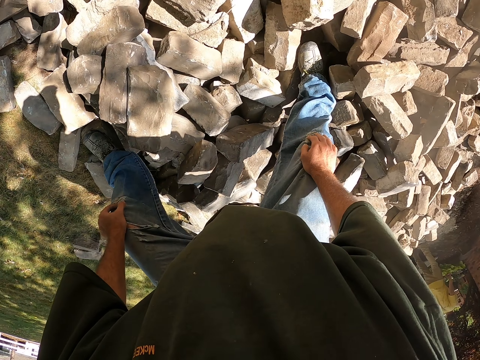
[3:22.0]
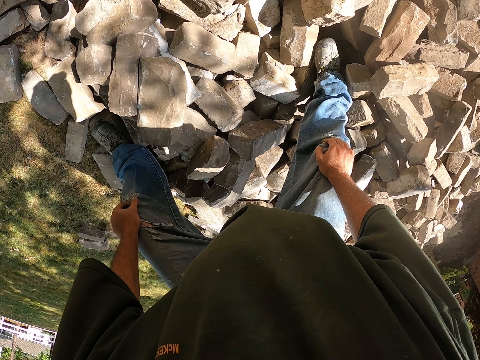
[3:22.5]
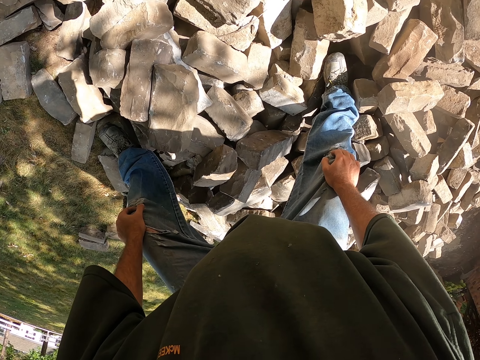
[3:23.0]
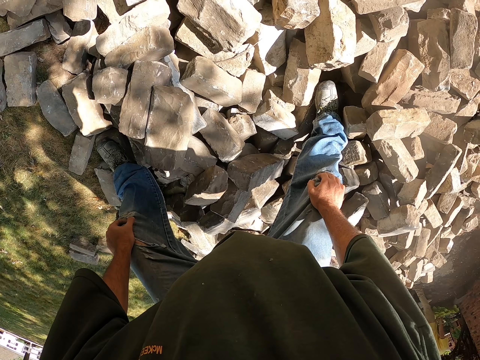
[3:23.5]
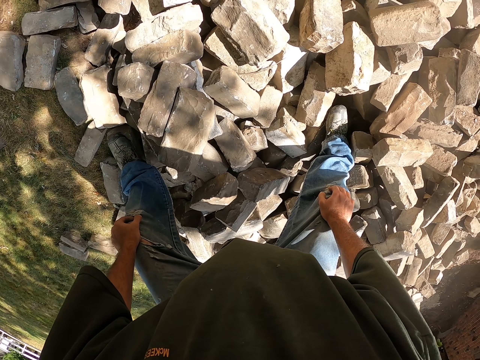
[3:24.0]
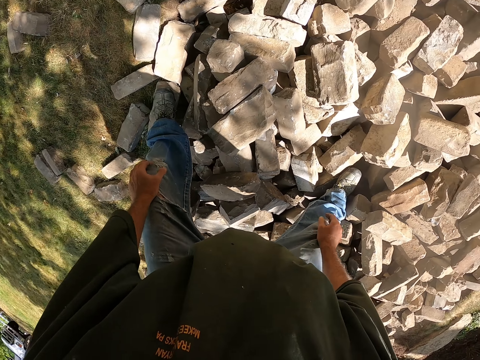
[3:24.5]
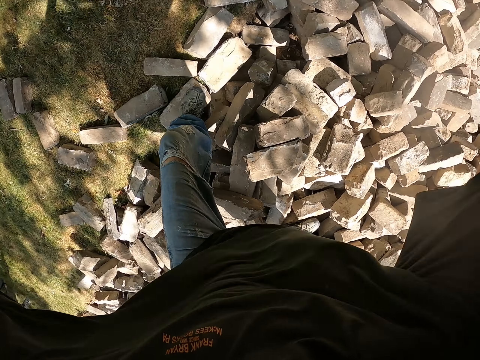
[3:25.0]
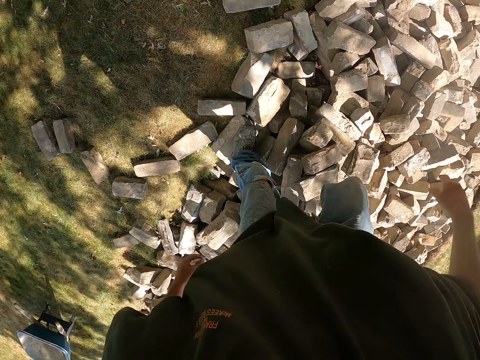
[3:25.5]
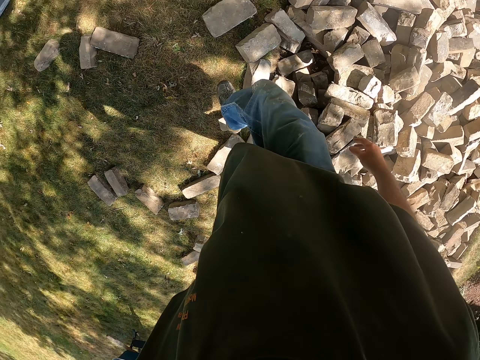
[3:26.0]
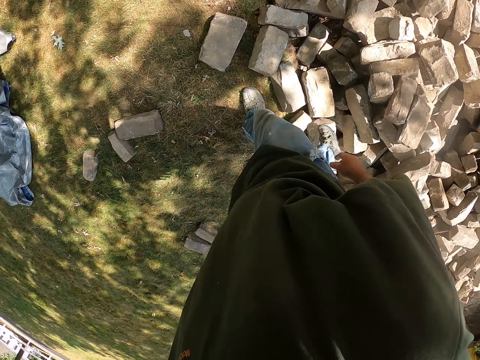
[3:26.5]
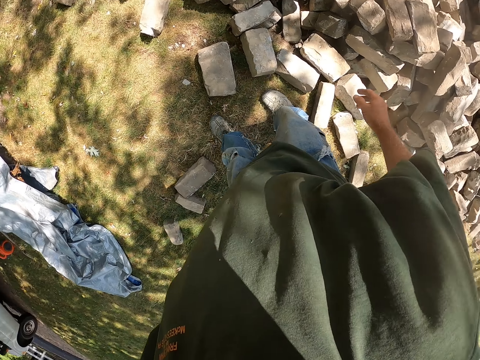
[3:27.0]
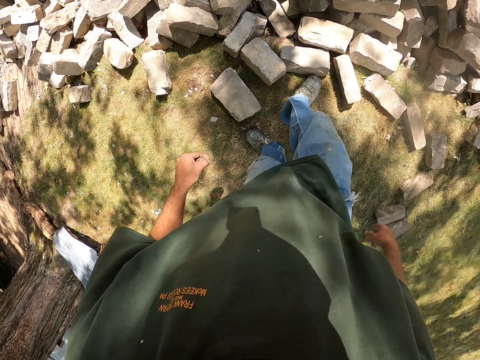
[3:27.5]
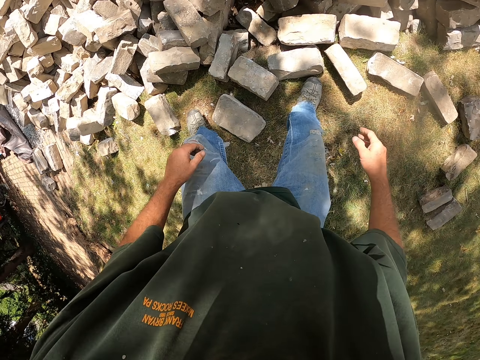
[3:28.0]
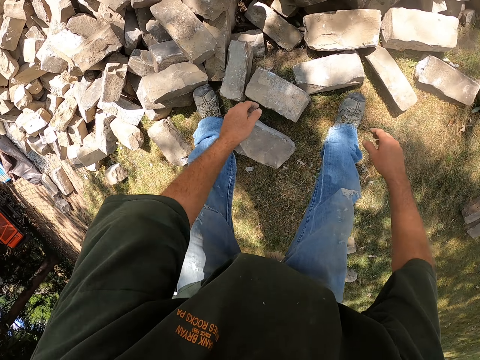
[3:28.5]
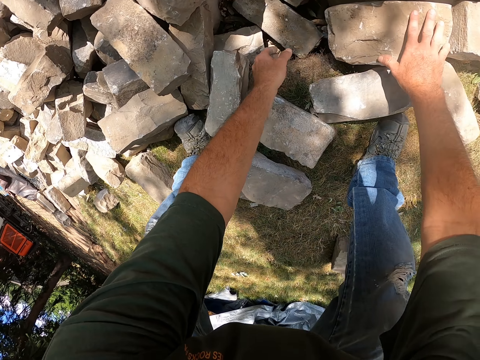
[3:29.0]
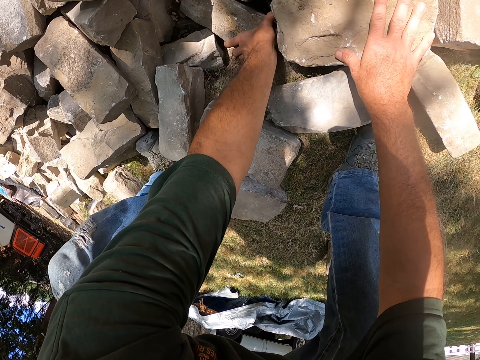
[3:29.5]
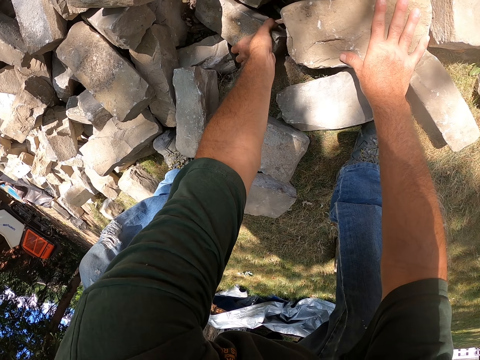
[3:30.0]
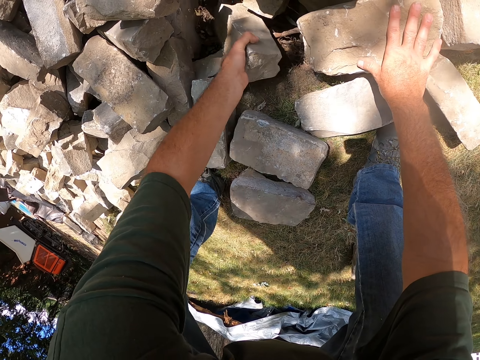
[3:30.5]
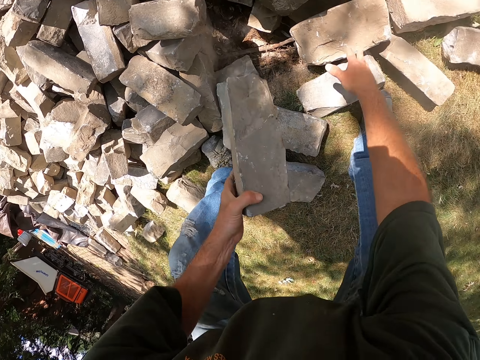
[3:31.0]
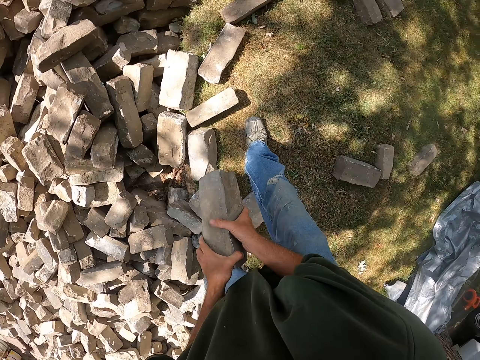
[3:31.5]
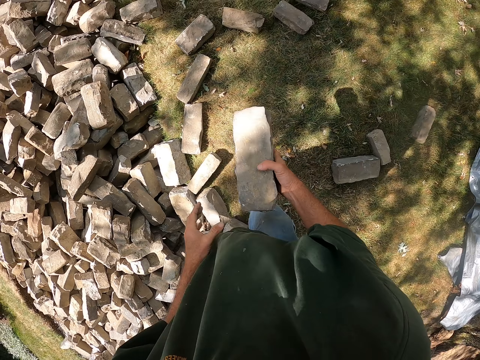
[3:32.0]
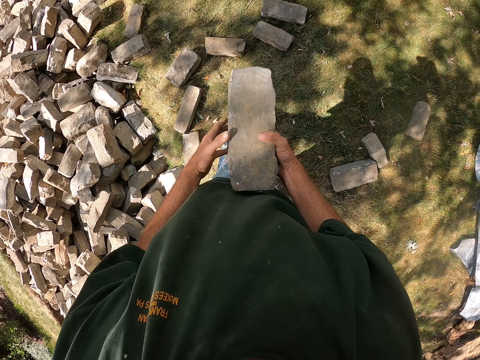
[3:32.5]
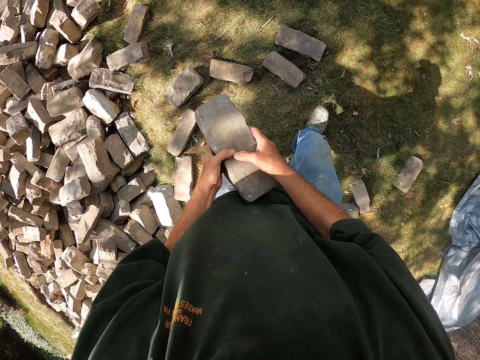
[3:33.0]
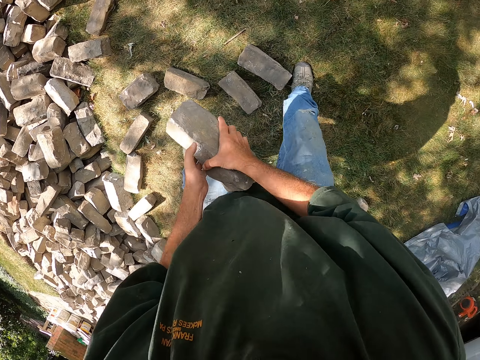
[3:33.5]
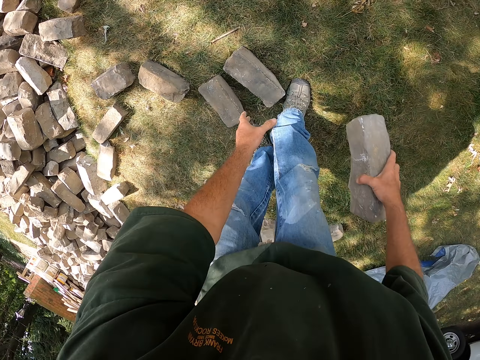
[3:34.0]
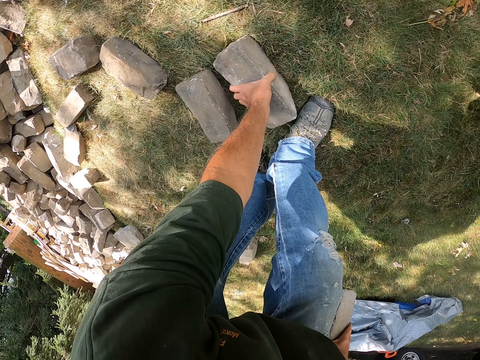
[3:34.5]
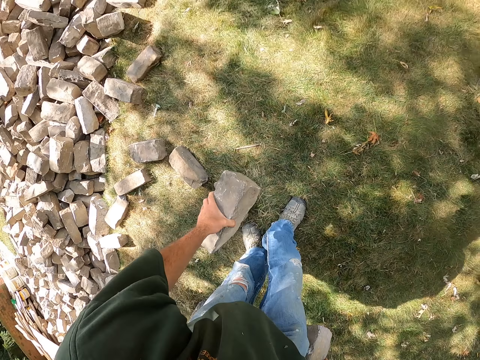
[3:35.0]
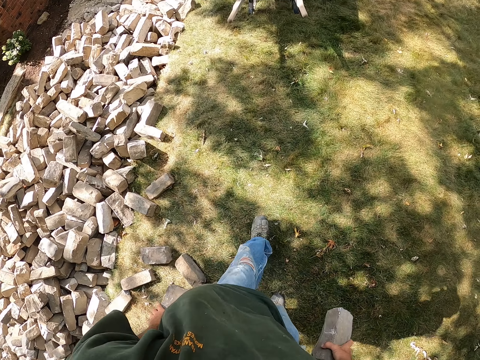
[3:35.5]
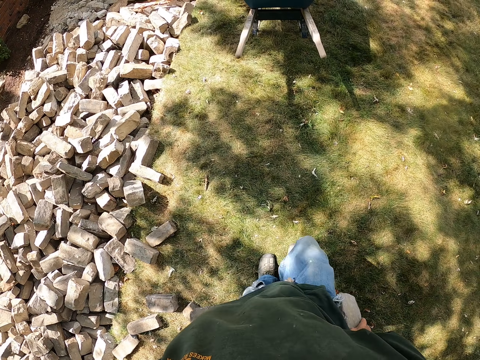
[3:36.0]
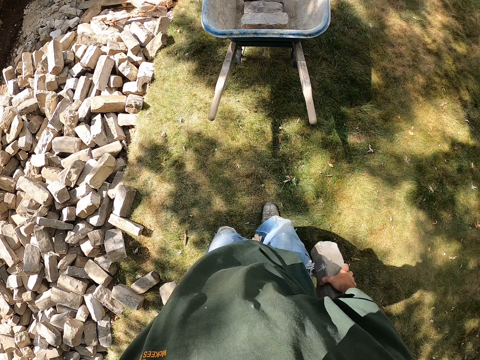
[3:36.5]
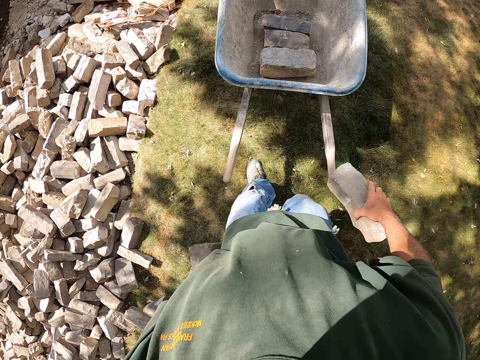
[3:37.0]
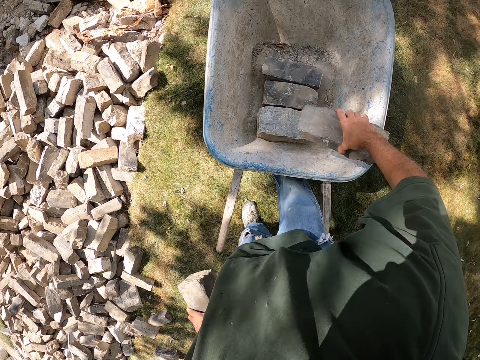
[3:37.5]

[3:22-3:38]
The camera wearer puts a hand on the knee. They stare at the bricks. They walk beside the bricks. They pick up a brick. They walk. They take a stone or brick. They walk.

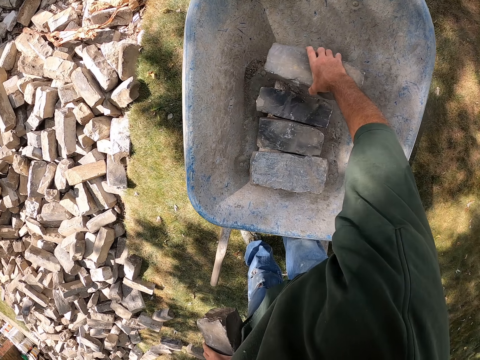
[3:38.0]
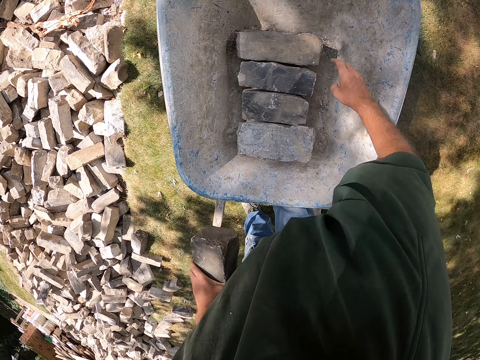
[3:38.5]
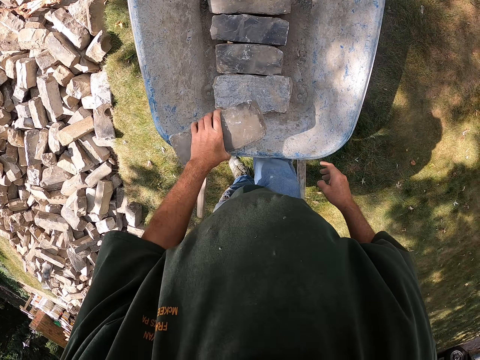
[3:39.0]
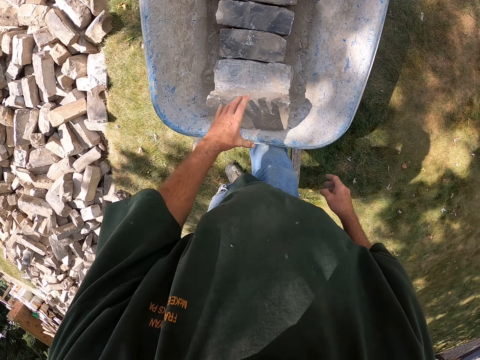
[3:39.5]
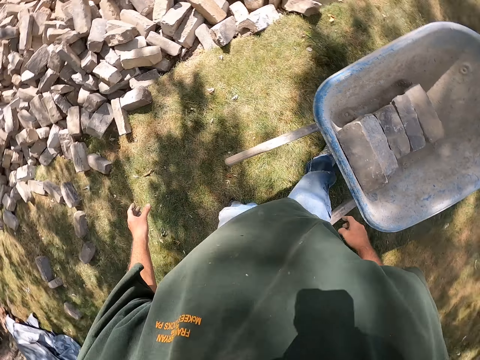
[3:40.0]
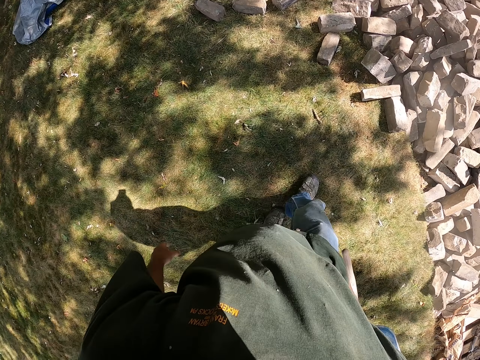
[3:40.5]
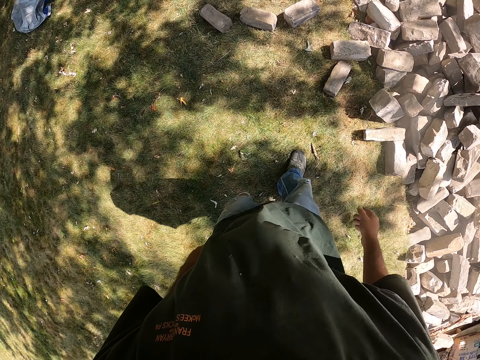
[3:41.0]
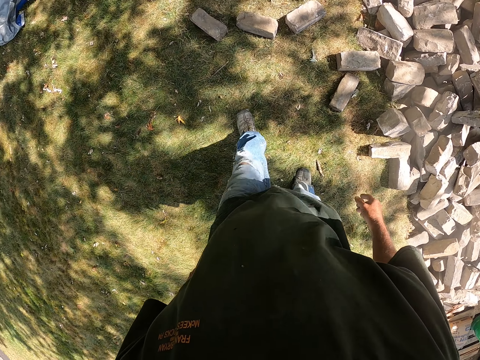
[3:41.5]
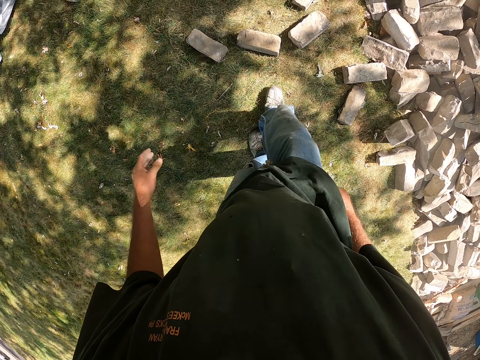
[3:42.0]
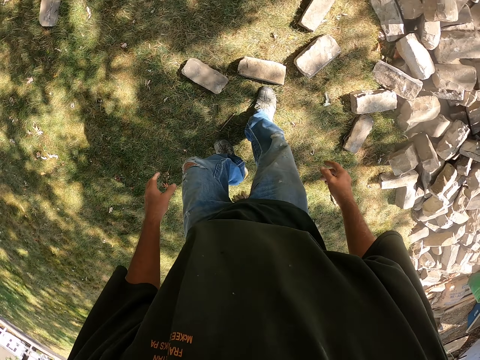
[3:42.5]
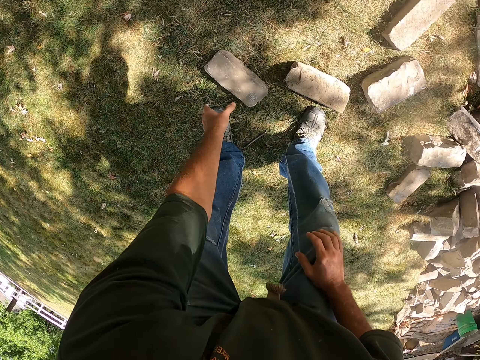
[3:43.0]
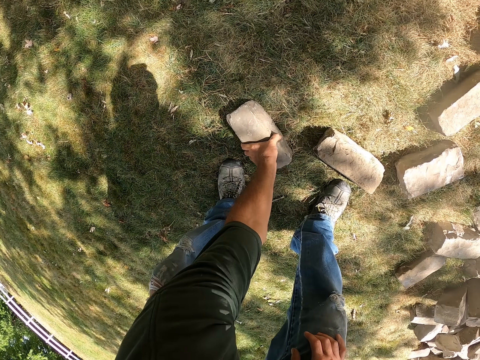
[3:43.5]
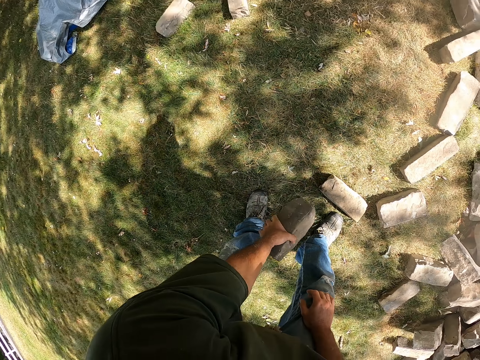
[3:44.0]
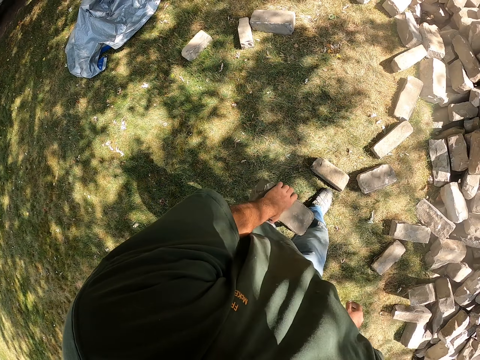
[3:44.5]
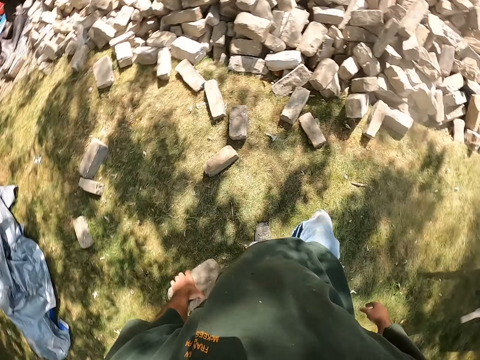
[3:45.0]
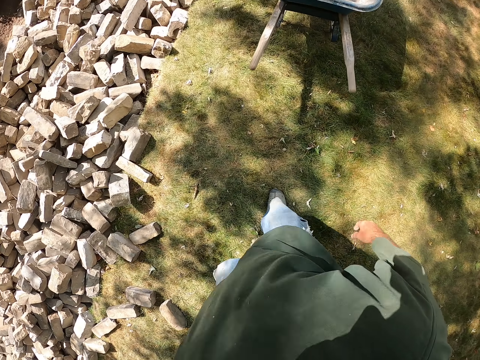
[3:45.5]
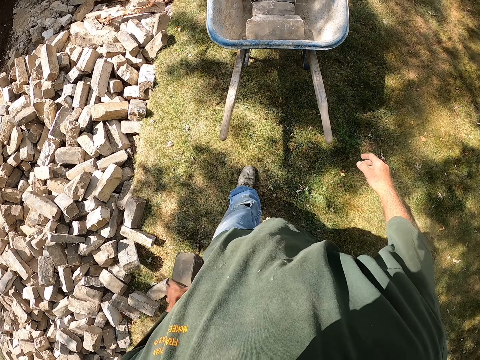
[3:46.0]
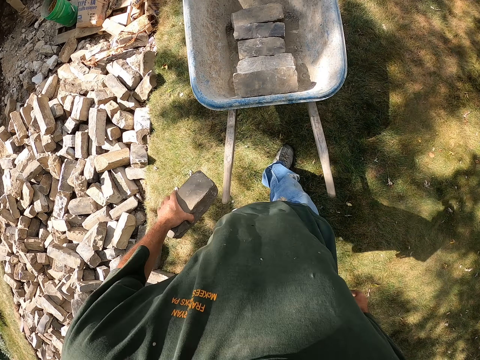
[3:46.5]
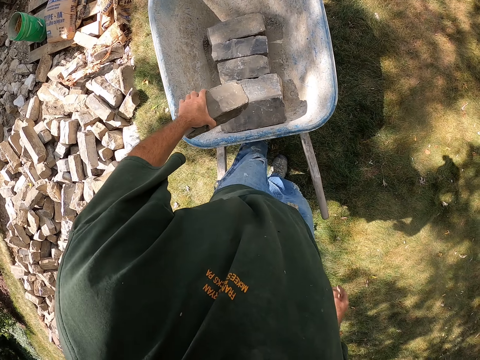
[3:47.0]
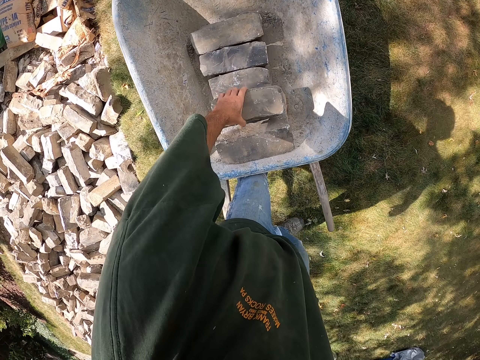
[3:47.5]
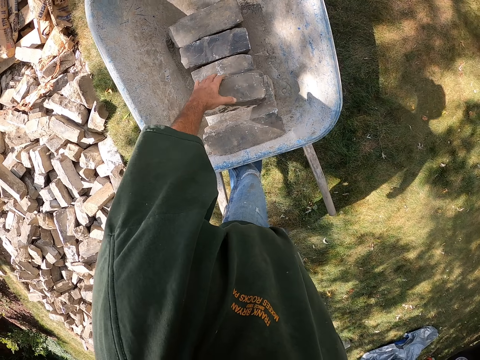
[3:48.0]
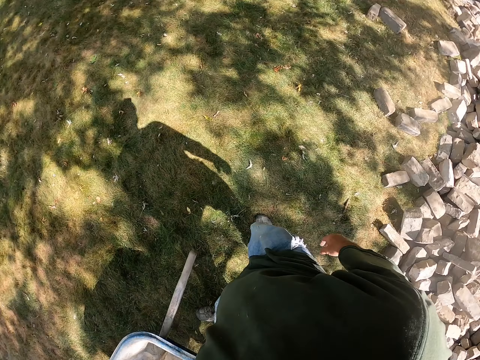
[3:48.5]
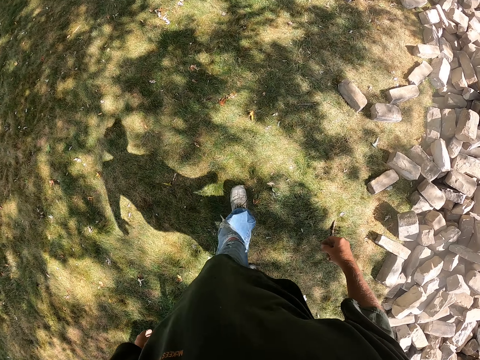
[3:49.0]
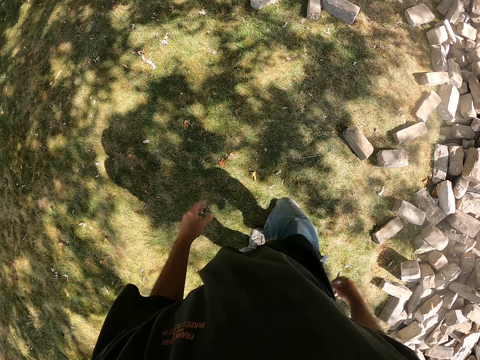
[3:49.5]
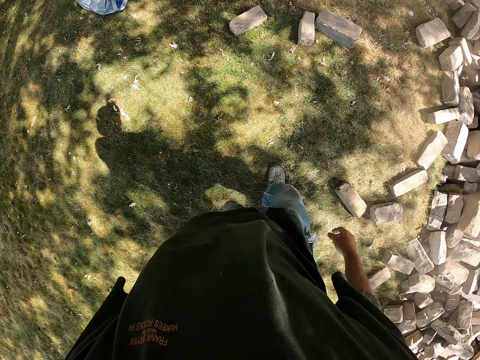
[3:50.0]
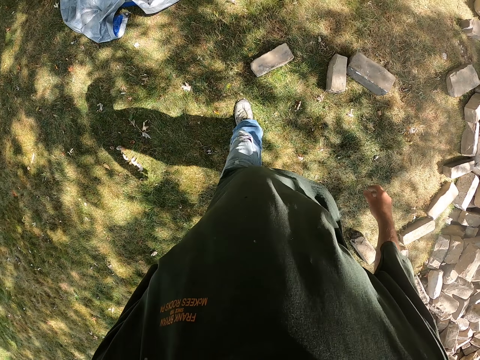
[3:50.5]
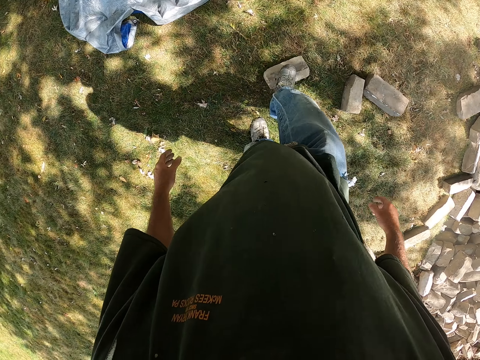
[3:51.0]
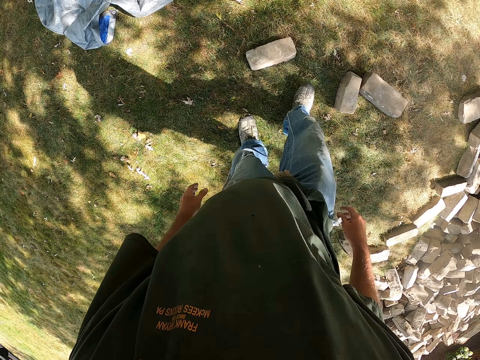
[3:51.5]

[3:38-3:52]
The camera wearer puts the bricks in the wheelbarrow. They walk. They pick up a brick. They walk. They put the brick in the wheelbarrow. They walk on the field. They hit a stone or brick.
